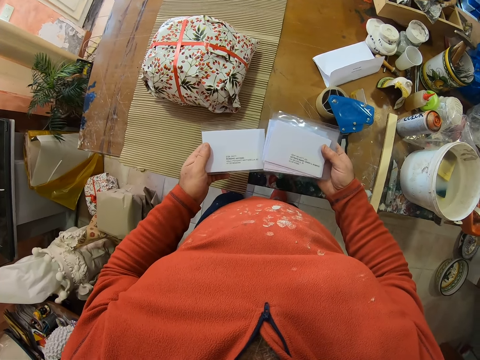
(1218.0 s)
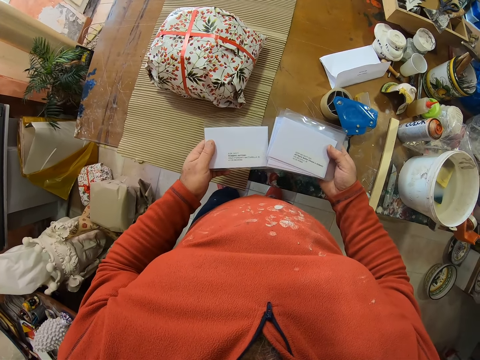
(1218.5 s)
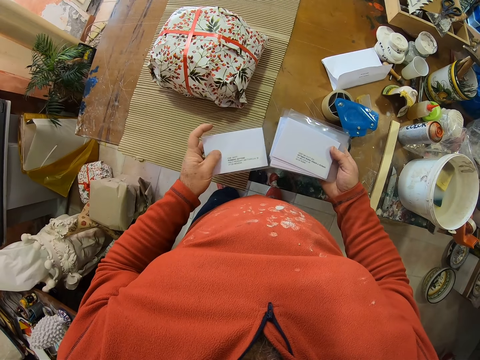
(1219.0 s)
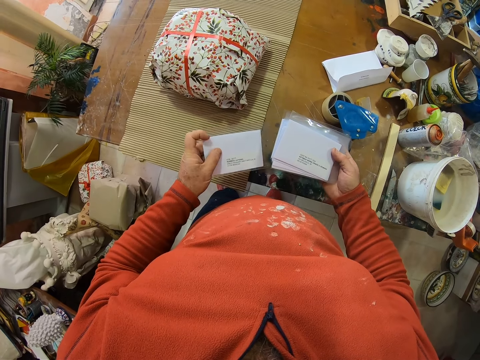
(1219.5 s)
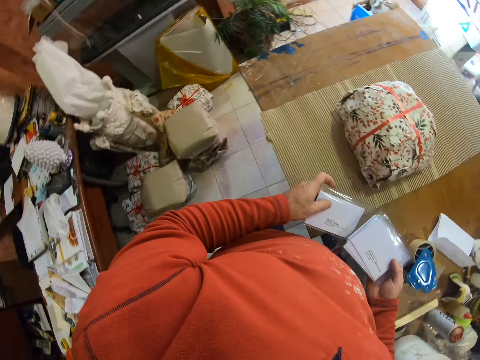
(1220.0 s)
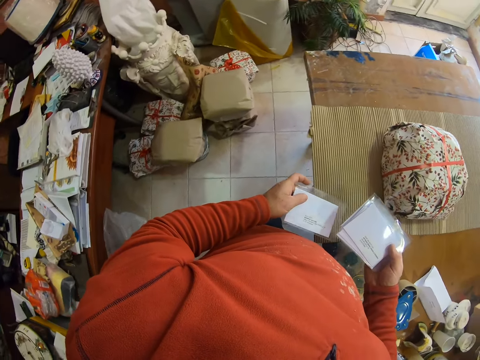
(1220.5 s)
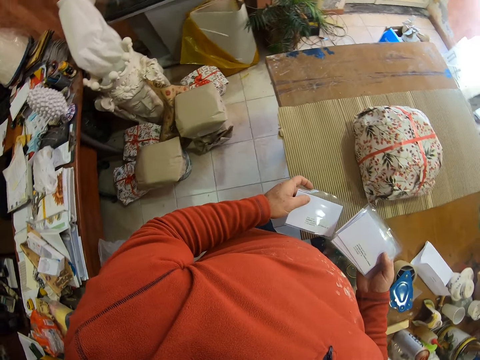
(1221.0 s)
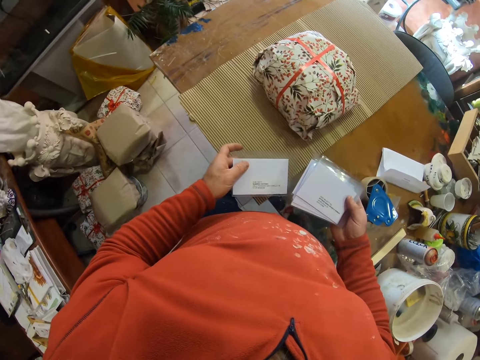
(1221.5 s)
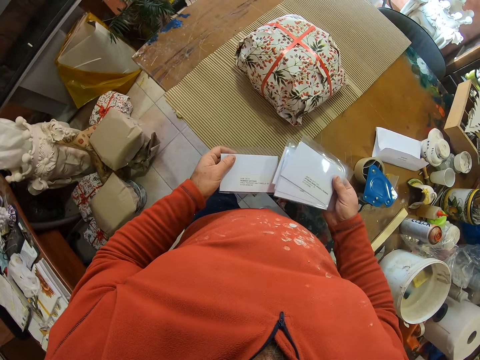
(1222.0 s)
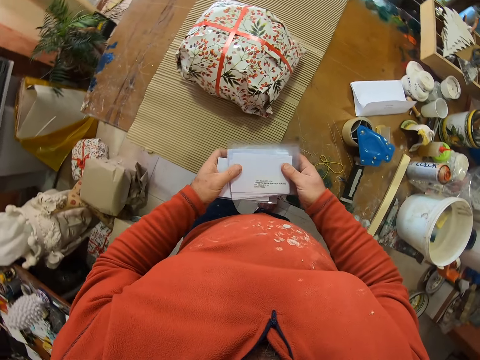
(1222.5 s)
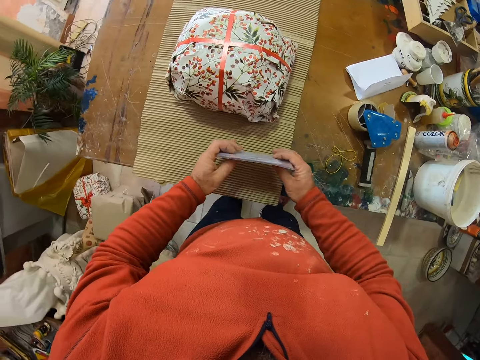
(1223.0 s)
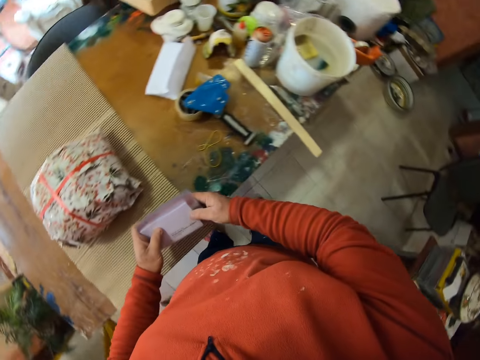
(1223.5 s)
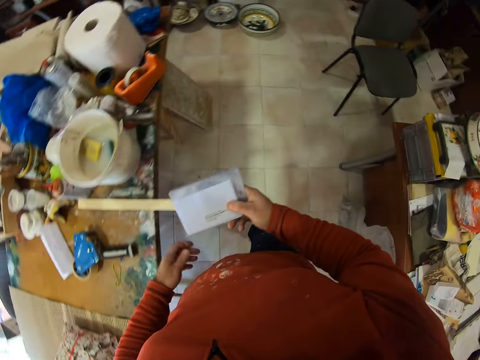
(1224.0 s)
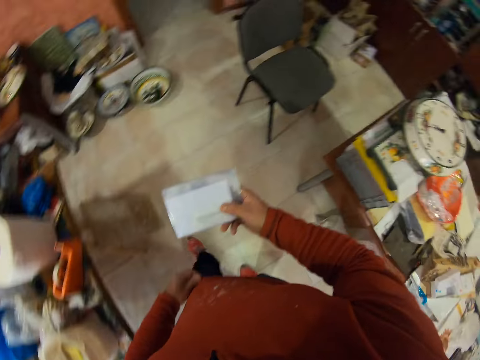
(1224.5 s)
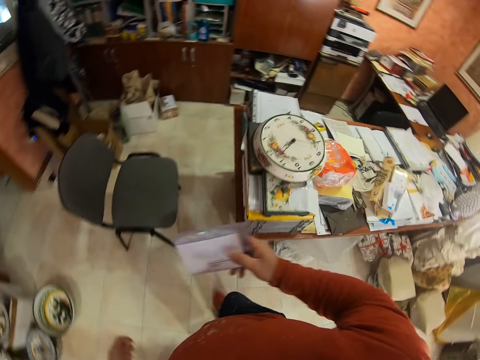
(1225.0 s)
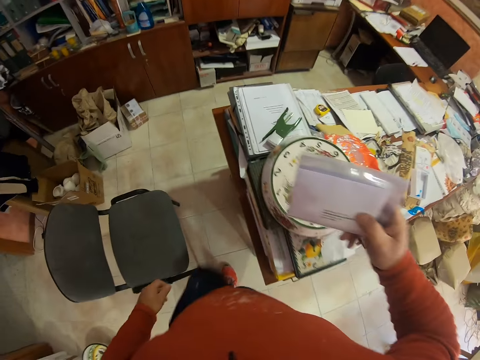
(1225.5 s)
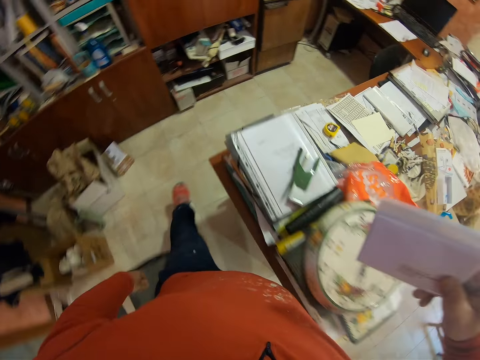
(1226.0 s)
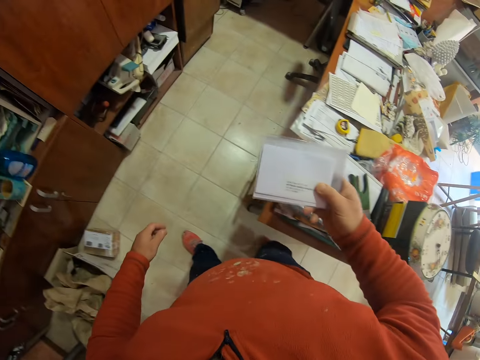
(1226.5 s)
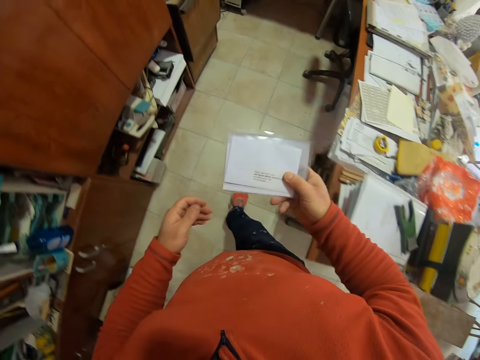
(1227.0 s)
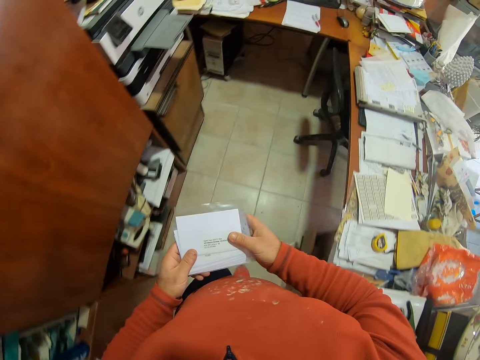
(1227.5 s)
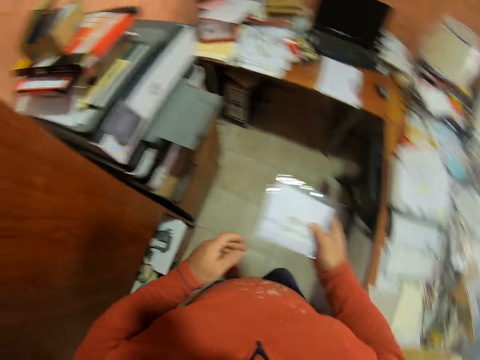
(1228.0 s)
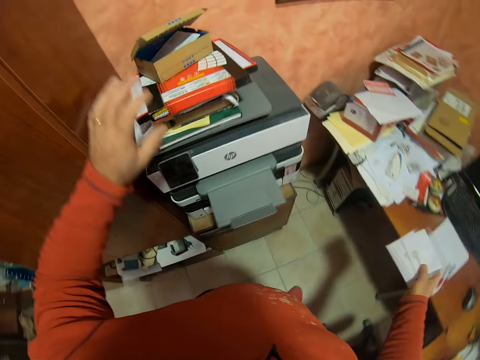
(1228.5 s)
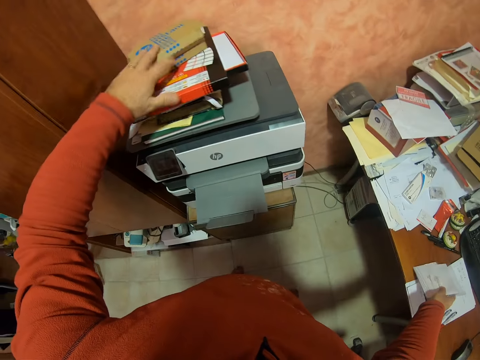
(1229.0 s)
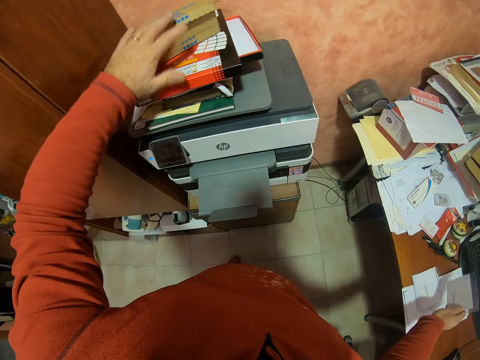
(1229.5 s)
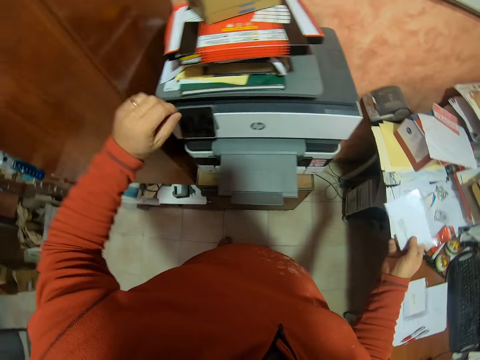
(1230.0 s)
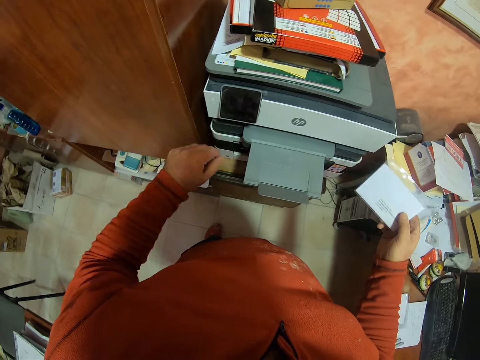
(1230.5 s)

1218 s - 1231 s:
The camera wearer turns his head. He organizes the cards. He walks in the workshop. He adjusts the box on the photocopy machine and puts a hand on the box.

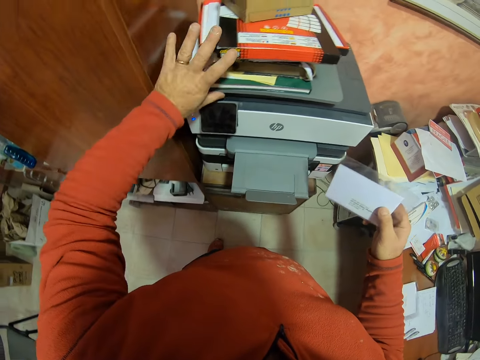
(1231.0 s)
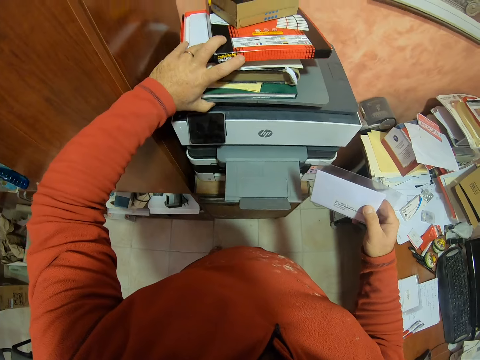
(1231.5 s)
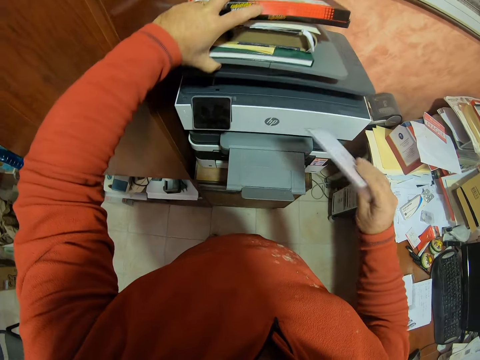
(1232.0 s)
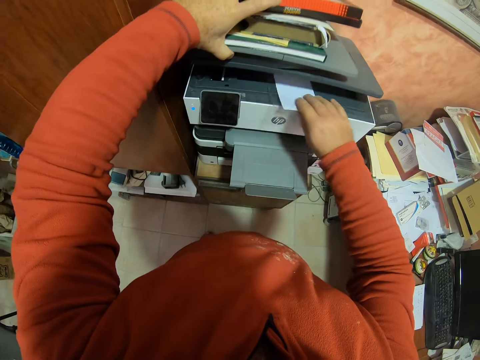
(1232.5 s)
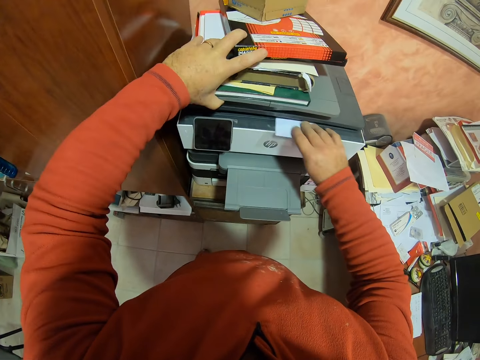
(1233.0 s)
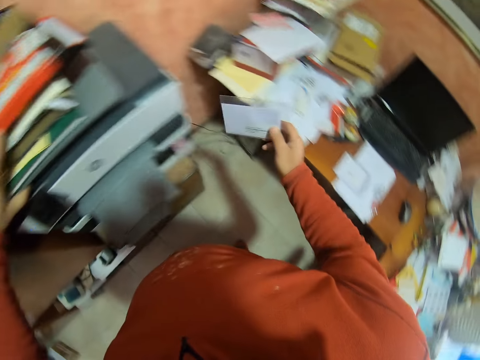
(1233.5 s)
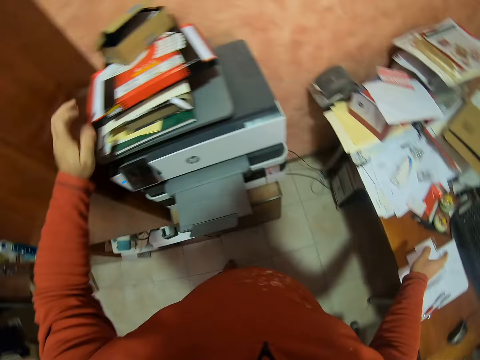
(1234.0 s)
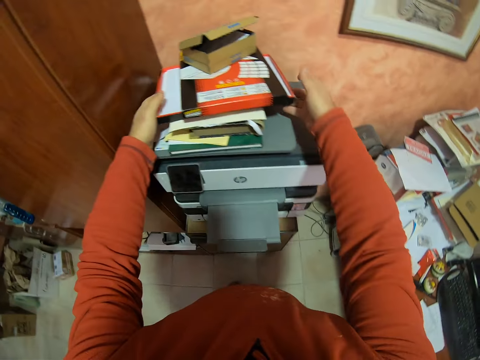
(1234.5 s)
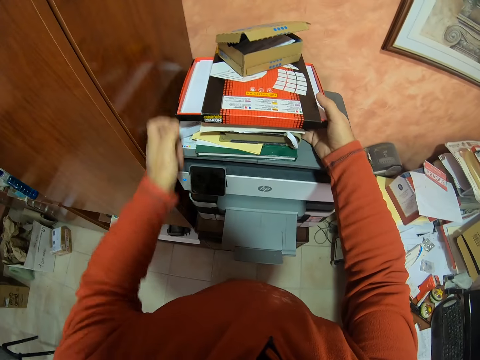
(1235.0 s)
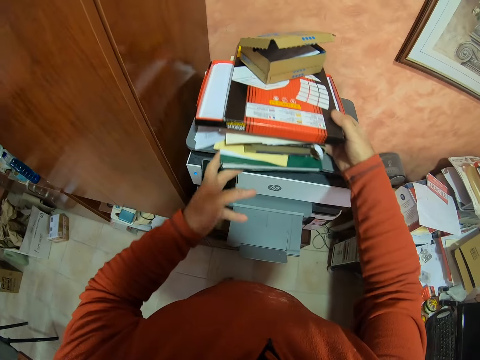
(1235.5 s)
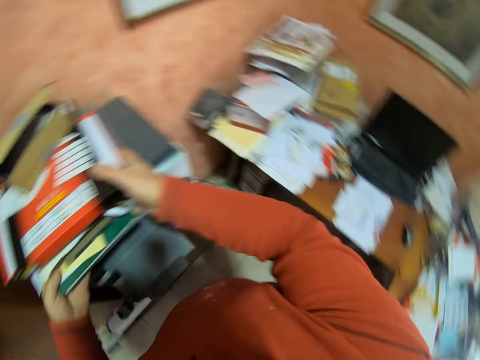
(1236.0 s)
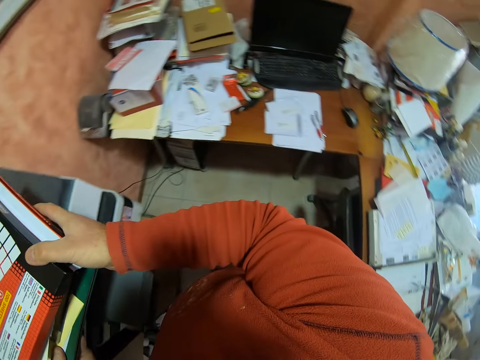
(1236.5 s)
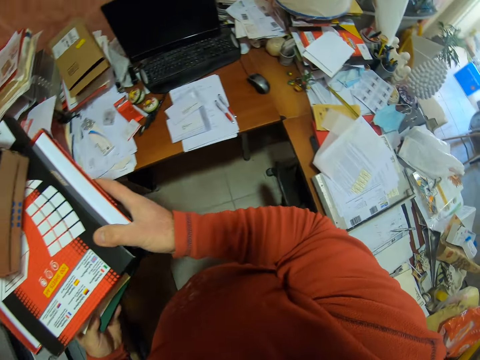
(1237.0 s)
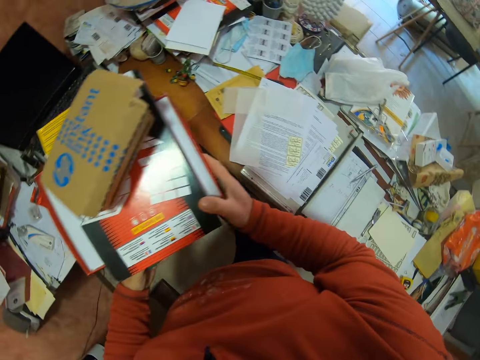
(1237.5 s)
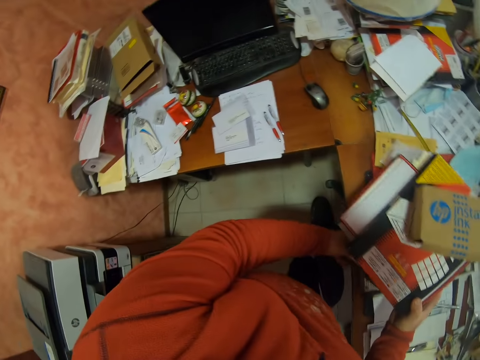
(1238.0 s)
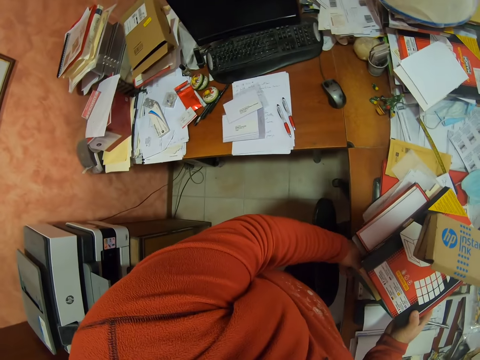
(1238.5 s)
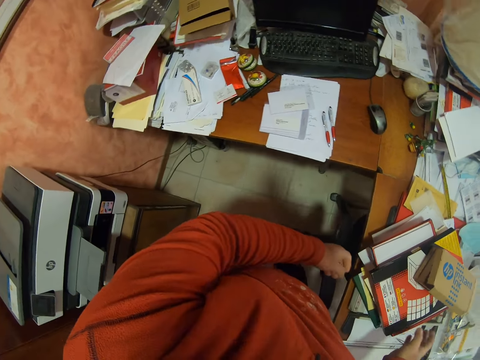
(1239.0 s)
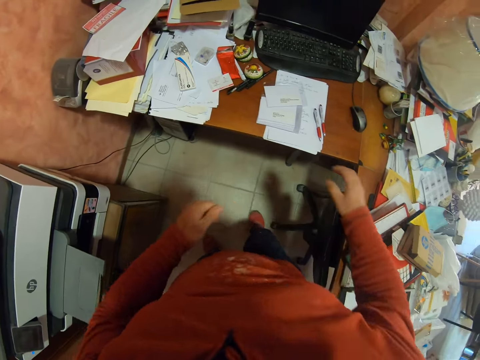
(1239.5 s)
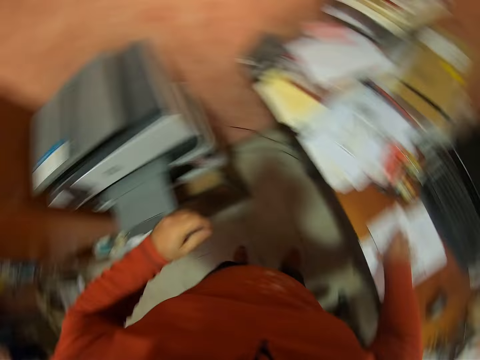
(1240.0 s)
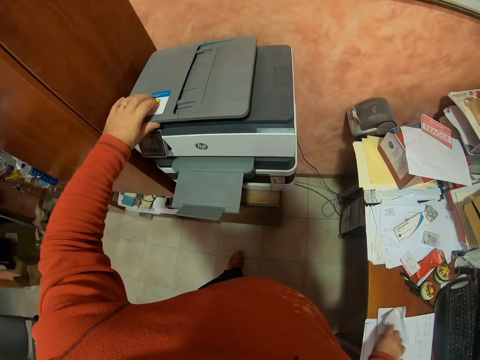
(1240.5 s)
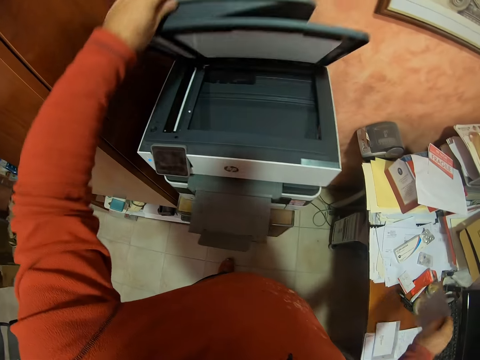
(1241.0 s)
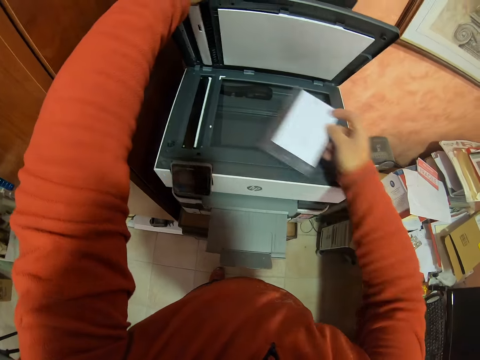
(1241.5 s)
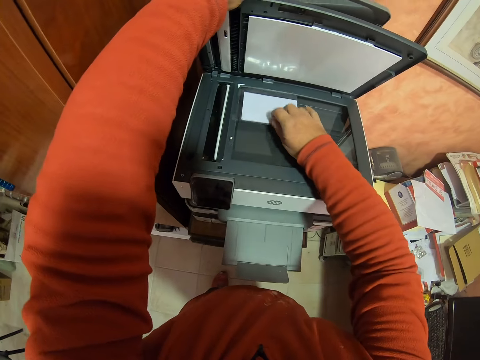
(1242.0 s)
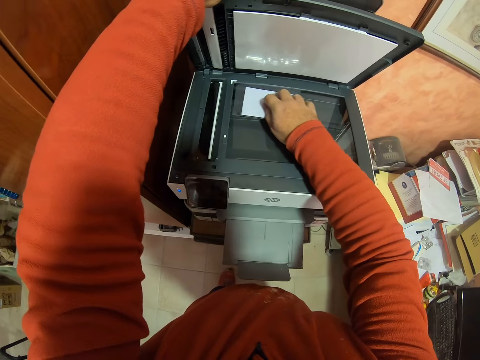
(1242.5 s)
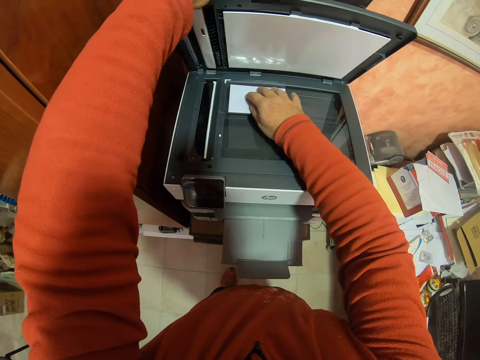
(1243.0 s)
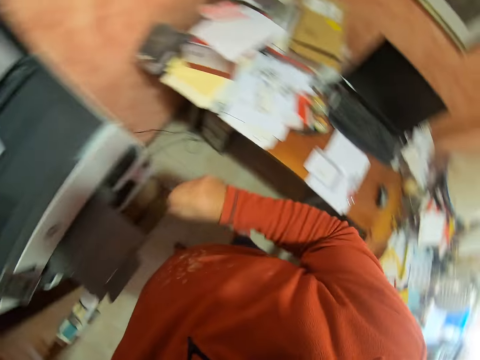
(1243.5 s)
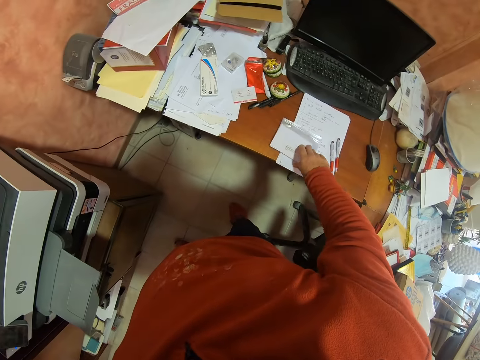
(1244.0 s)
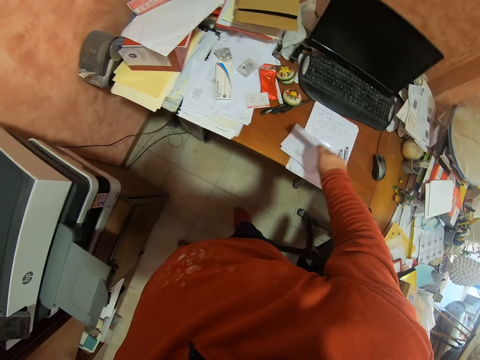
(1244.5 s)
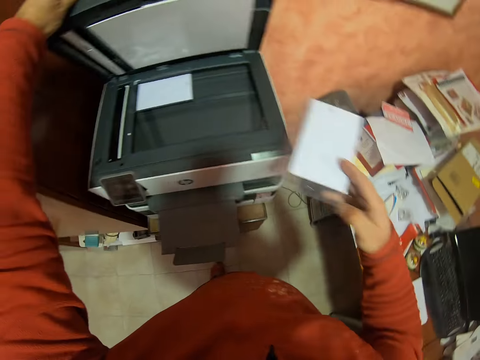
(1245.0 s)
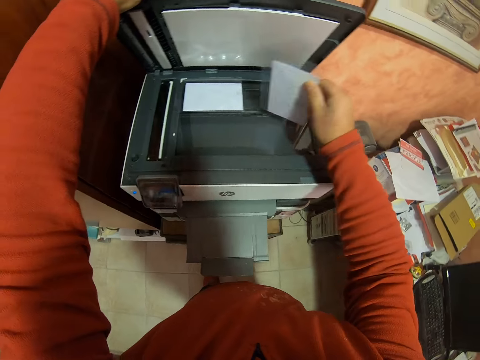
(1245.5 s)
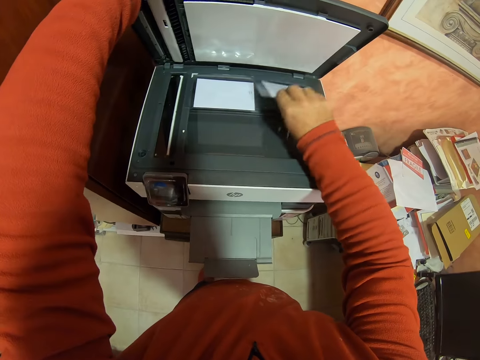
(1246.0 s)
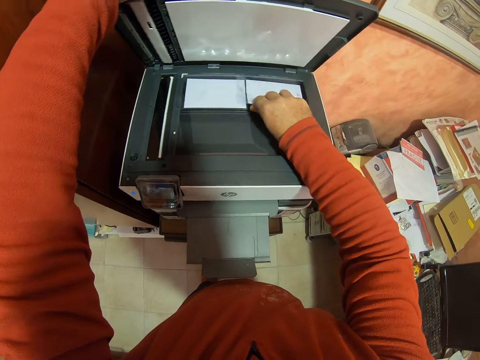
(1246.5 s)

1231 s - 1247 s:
The camera wearer opens the photocopy machine. They put the card in the photocopy machine, remove the card from the photocopy machine, and drop the card on the table. They remove books from the photocopy machine and put the books on the table. They pick up the card from the table. They open the photocopy machine and put the card in the photocopy machine. They pick up the second card from the table and put the card in the photocopy machine.
